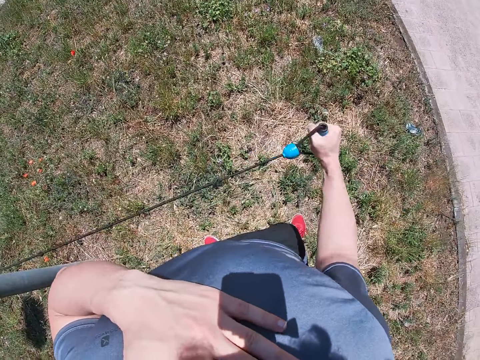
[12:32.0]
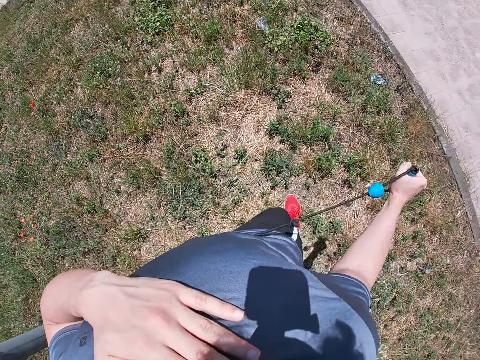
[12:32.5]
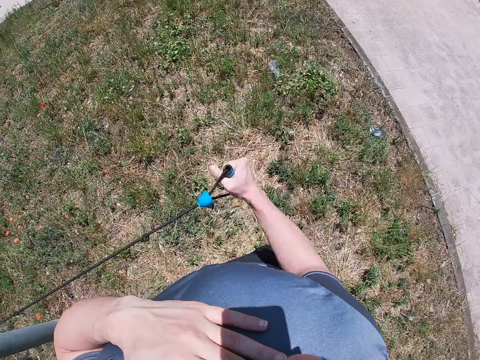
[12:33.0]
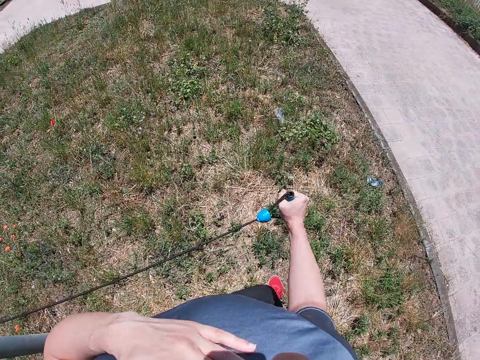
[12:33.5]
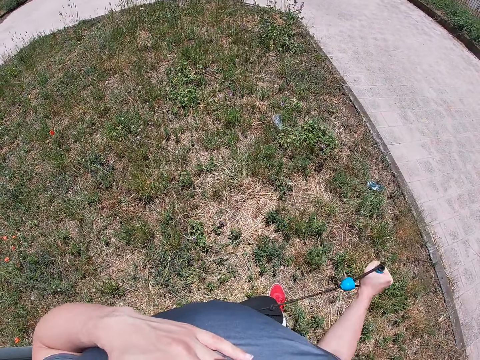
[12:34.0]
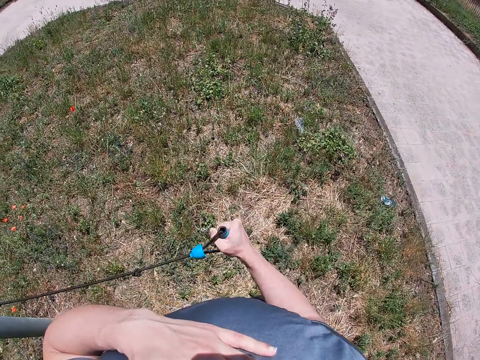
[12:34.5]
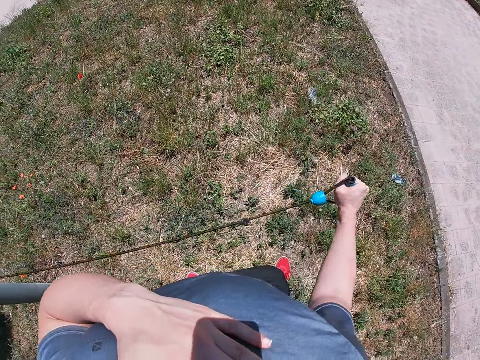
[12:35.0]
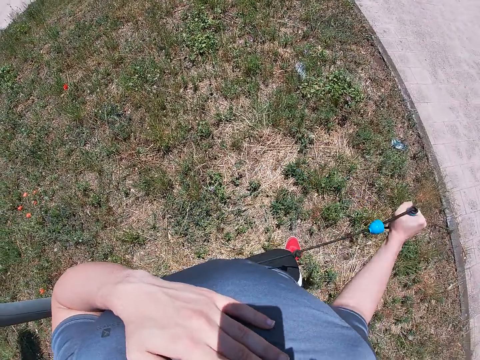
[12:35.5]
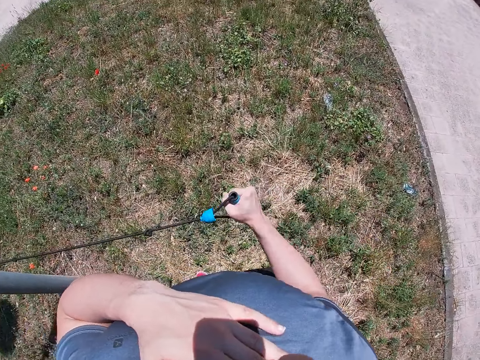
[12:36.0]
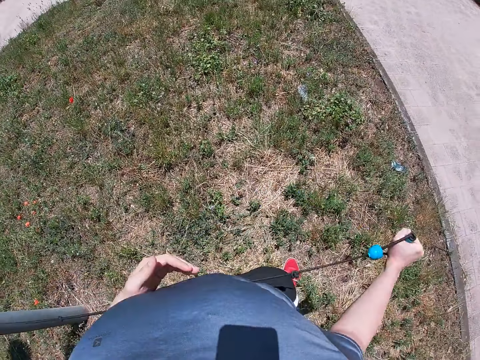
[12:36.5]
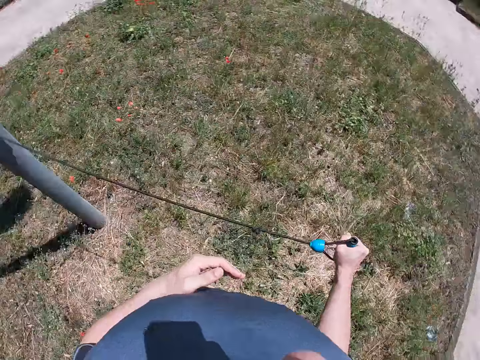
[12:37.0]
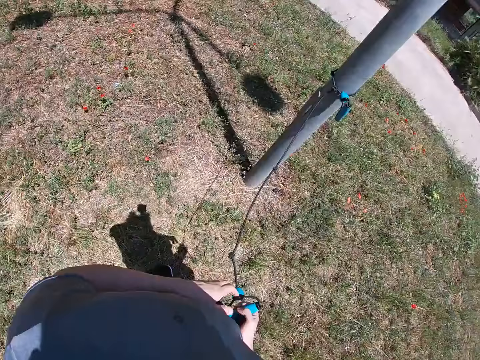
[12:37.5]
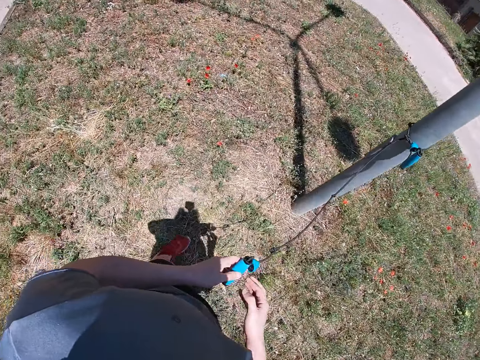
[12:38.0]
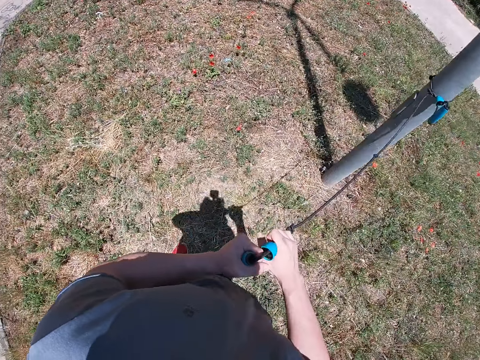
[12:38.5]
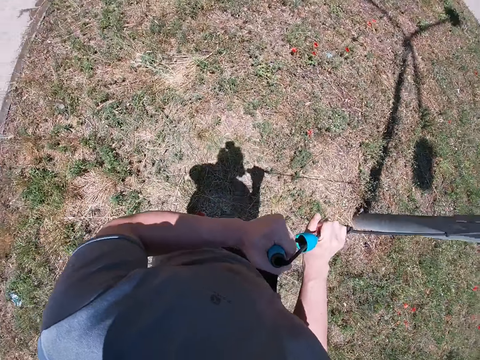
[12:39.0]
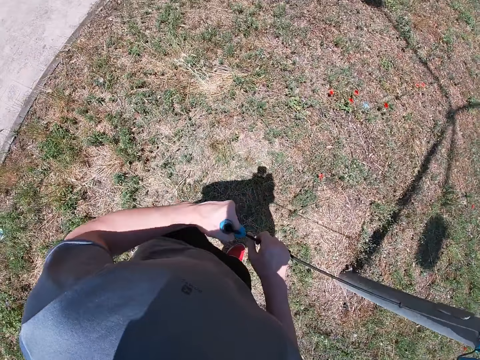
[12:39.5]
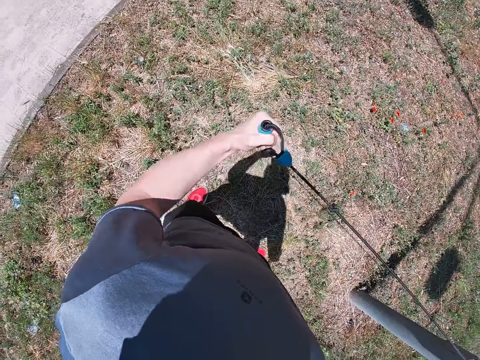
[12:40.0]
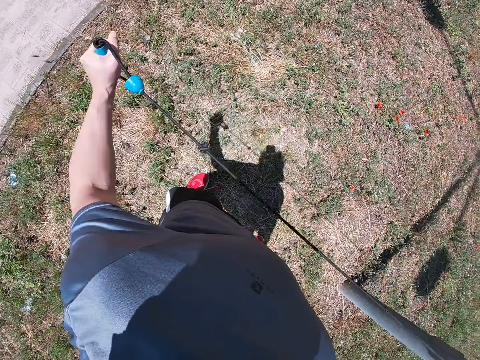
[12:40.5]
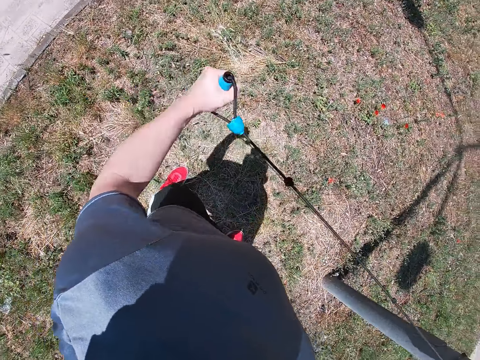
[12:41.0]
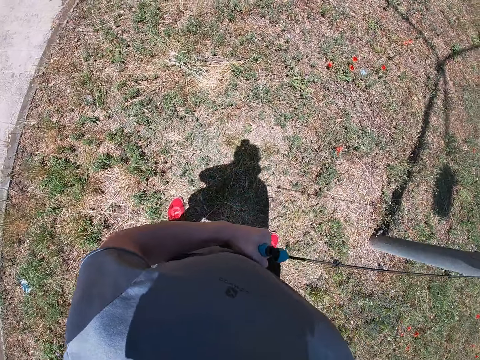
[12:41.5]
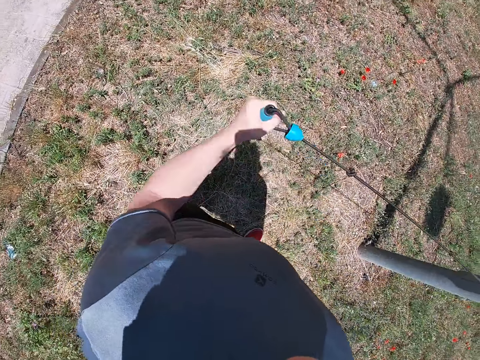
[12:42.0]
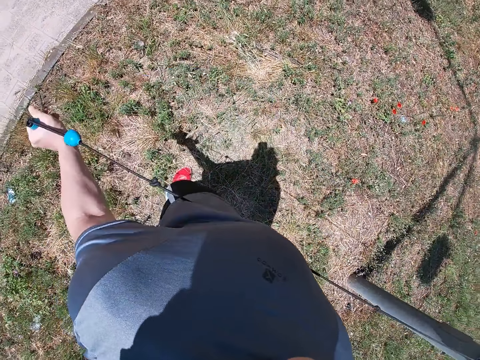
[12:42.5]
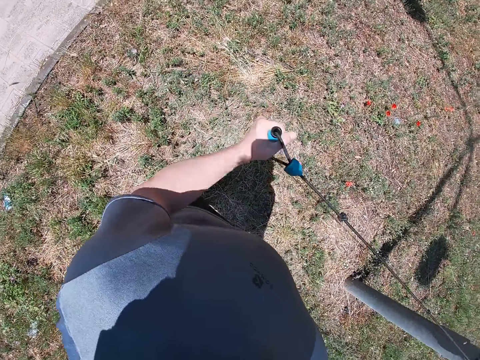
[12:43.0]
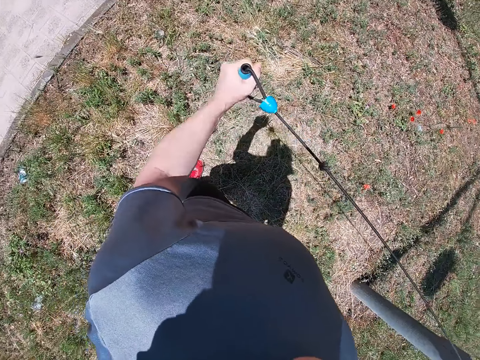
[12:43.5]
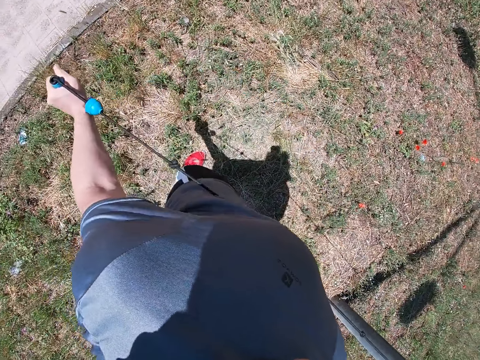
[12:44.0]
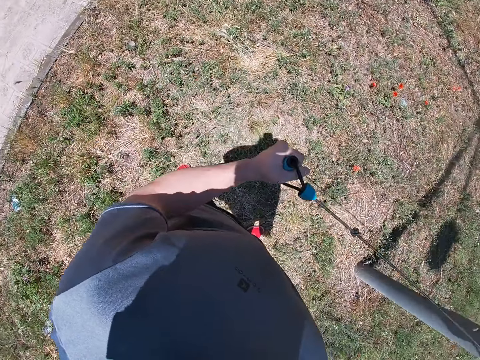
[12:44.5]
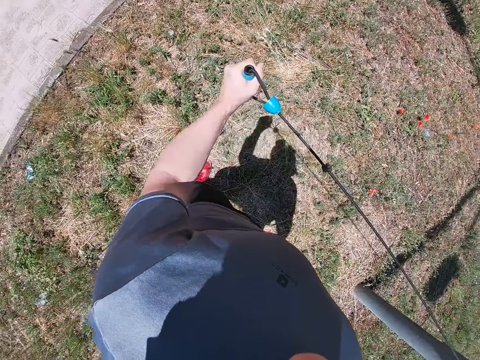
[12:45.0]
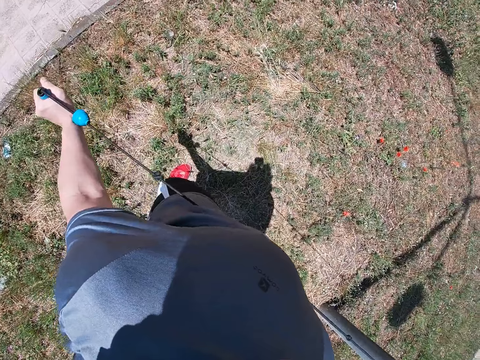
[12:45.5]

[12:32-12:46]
The camera wearer pulls the rope with his left hand.

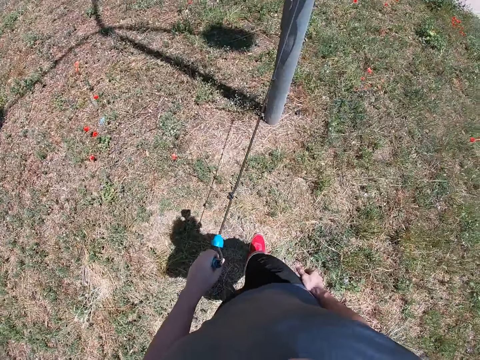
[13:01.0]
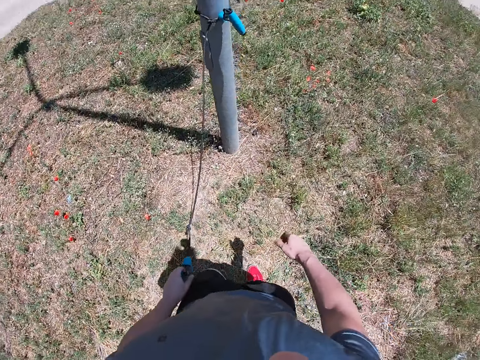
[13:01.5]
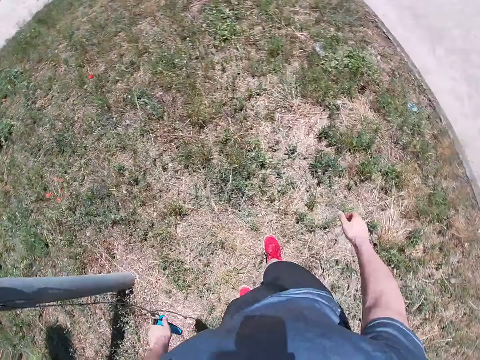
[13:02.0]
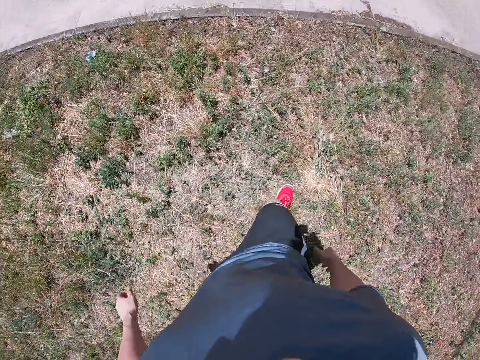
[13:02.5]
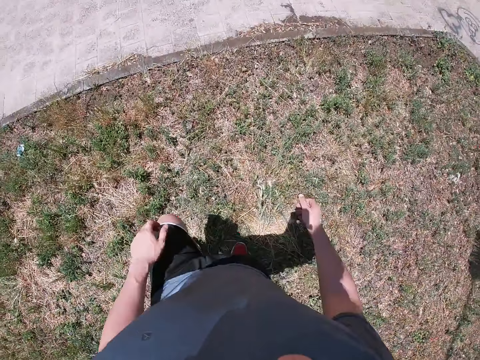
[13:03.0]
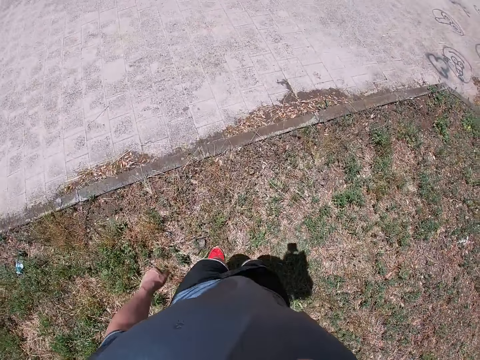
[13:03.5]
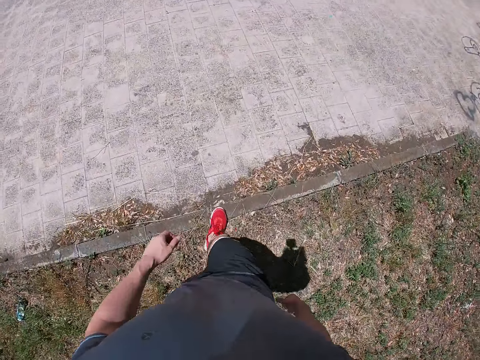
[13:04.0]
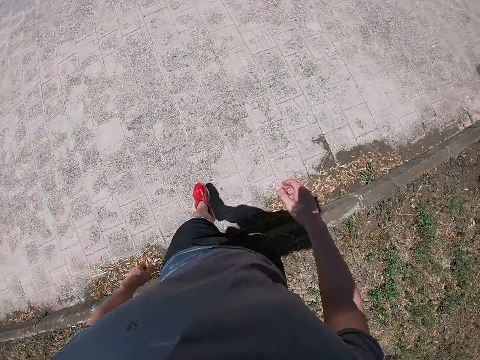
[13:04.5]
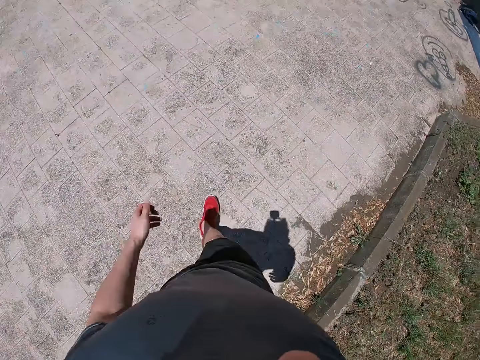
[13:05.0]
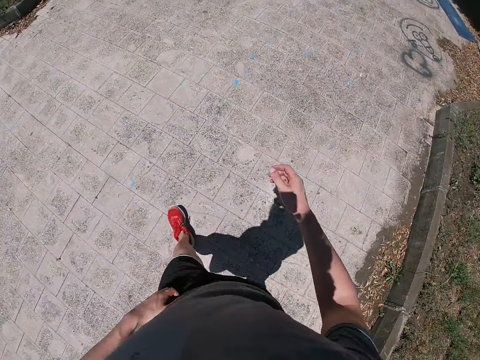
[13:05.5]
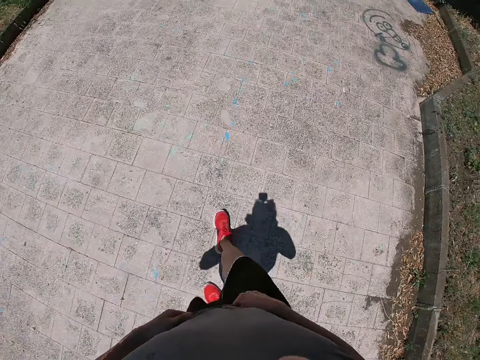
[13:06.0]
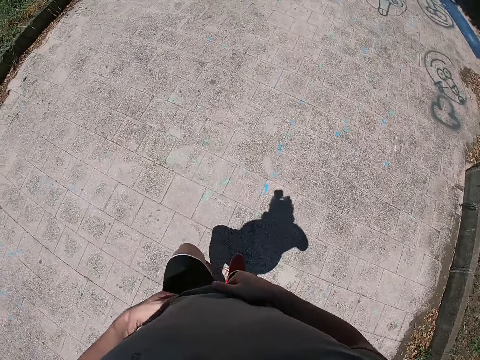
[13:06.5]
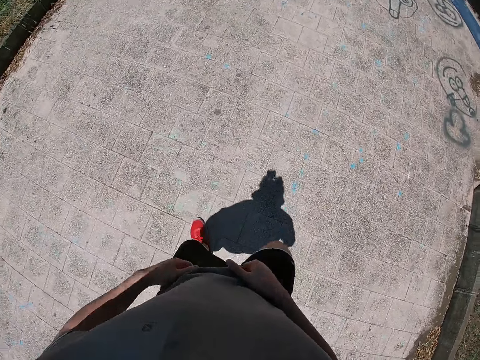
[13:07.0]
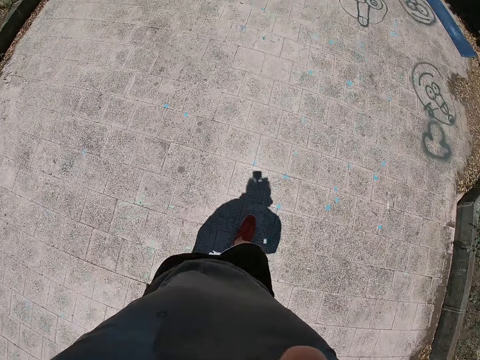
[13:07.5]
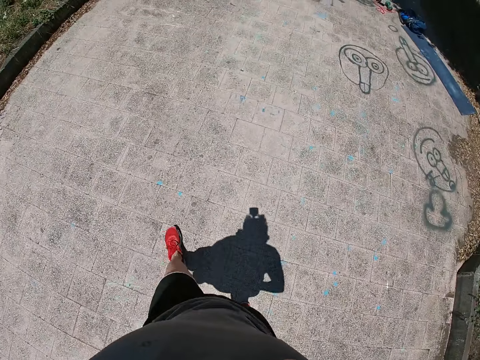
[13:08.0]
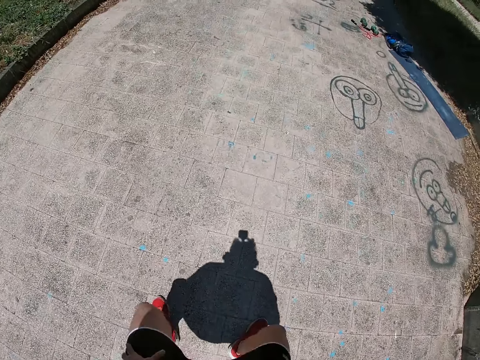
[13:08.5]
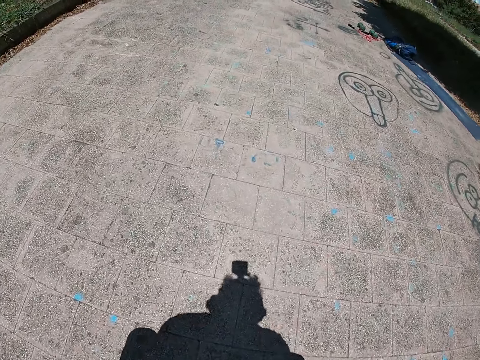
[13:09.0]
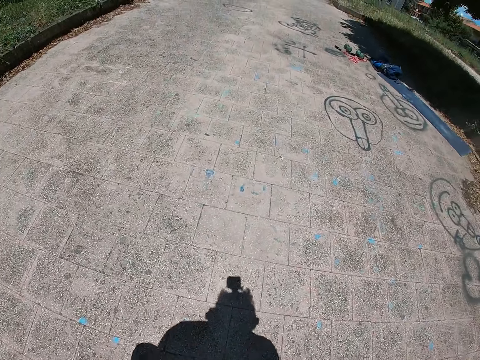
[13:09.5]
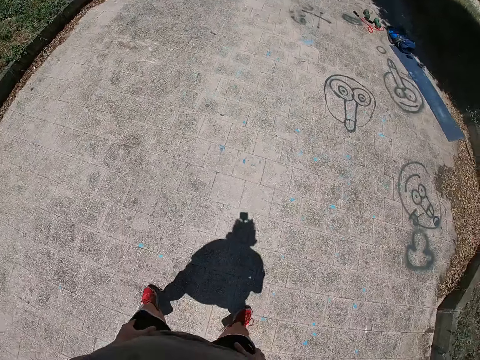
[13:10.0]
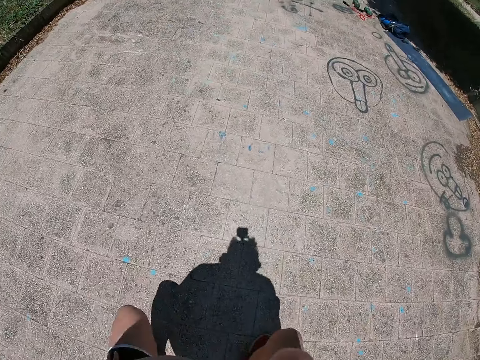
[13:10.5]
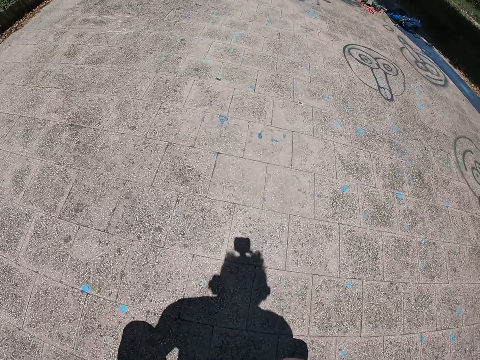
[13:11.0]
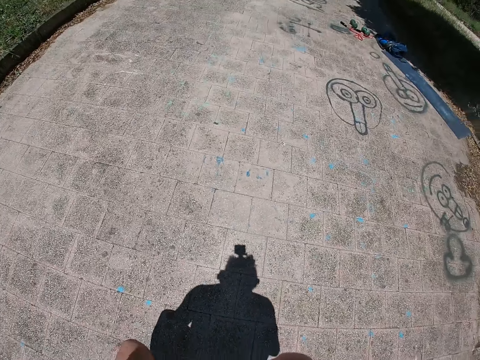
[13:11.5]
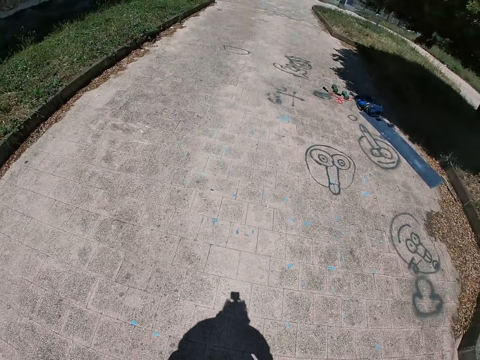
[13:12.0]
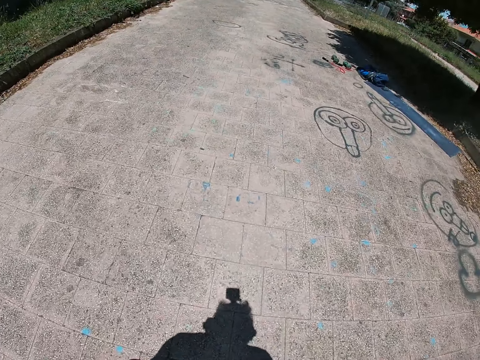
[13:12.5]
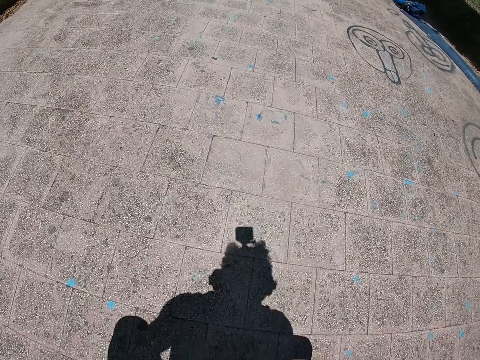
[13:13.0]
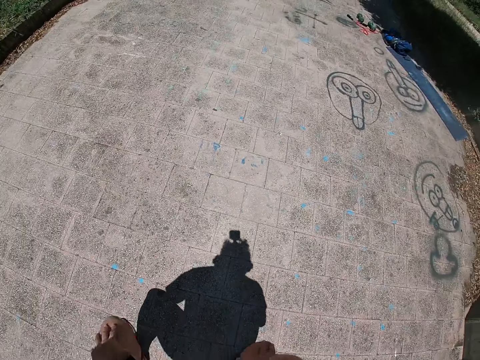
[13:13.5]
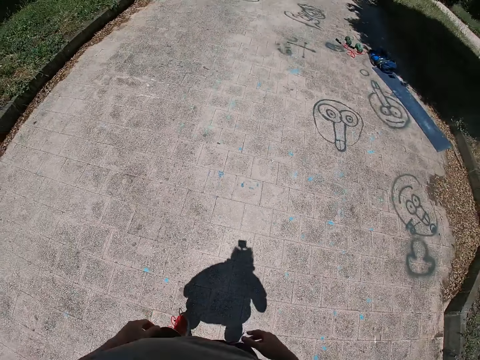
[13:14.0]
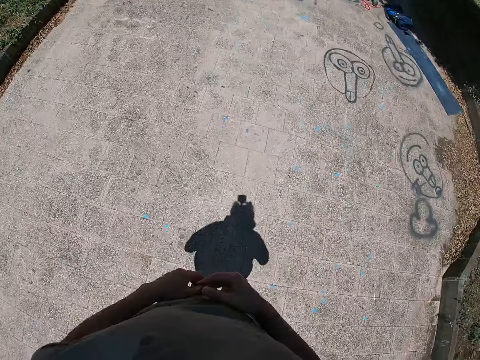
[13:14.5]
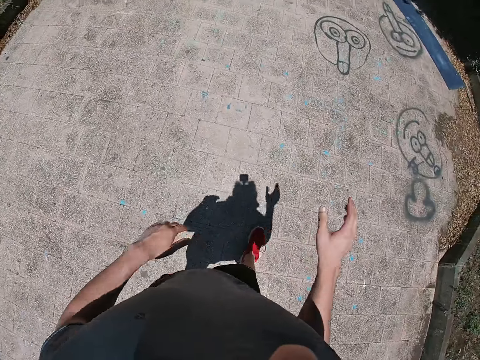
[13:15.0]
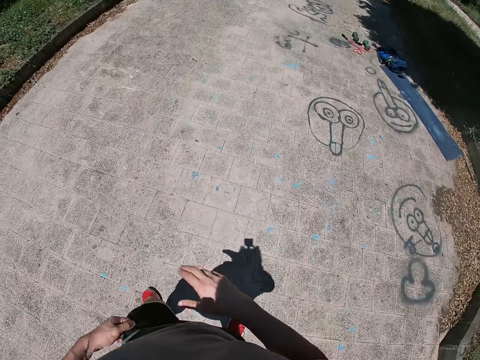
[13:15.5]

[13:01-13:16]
The camera wearer stops to pull the rope. They do the squats exercise.
